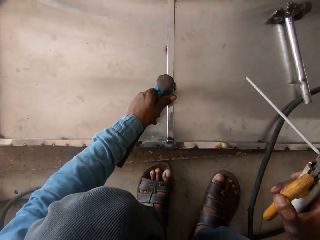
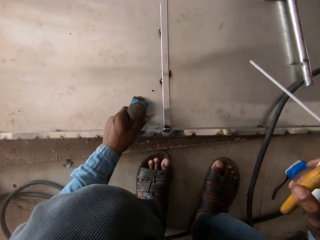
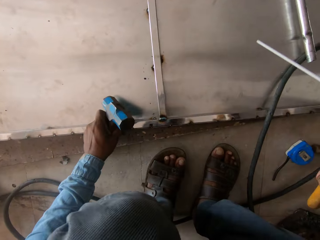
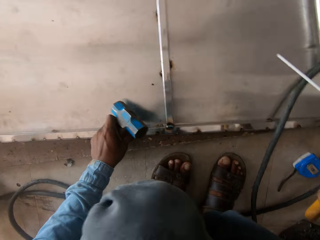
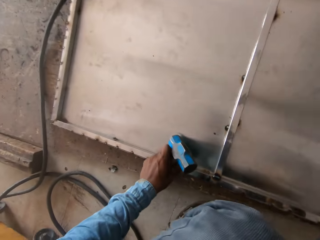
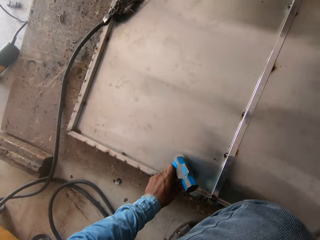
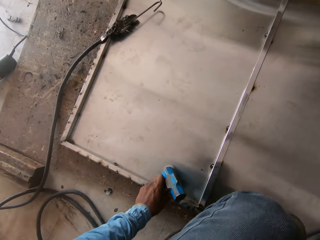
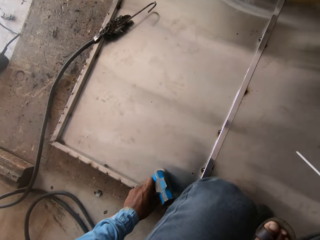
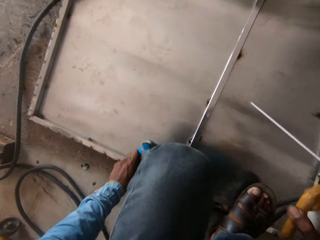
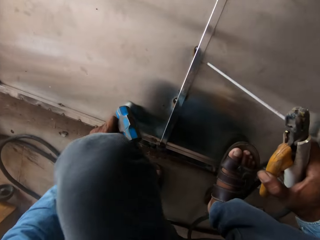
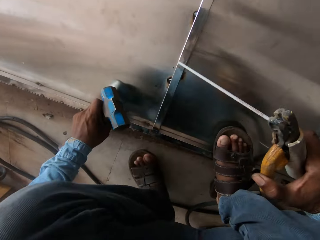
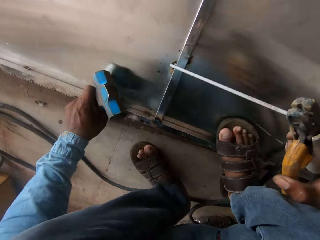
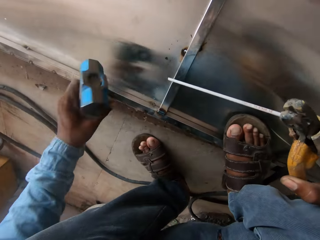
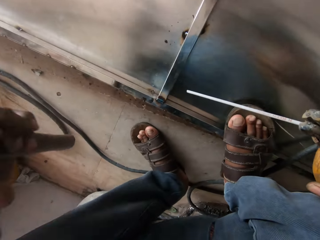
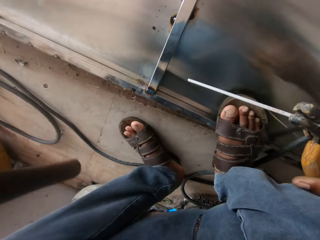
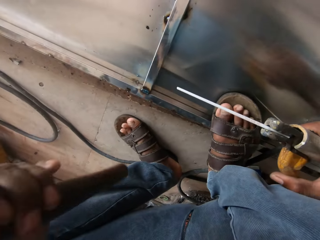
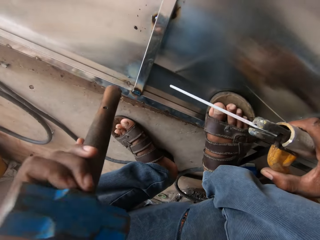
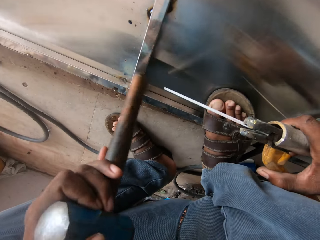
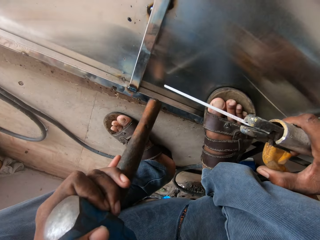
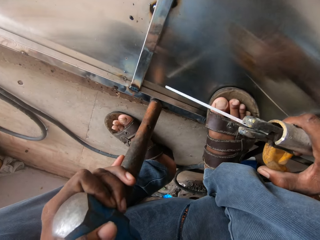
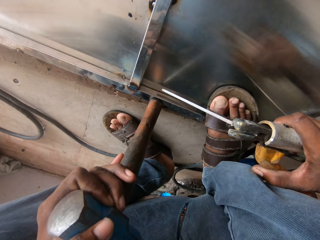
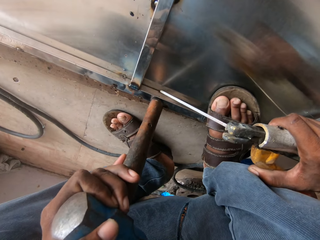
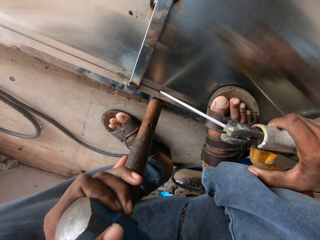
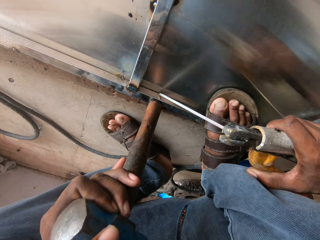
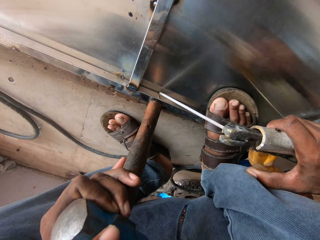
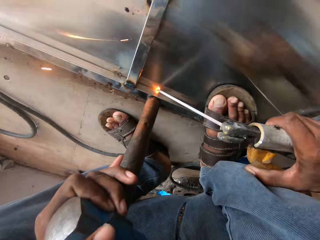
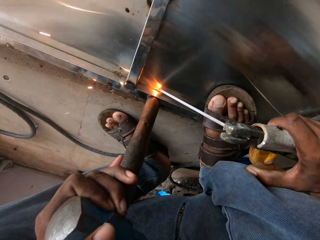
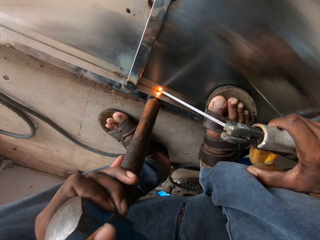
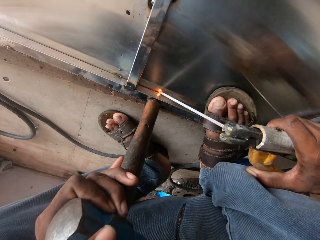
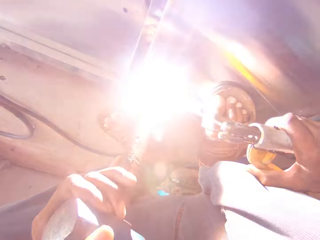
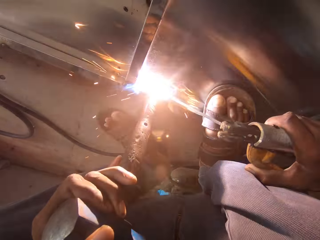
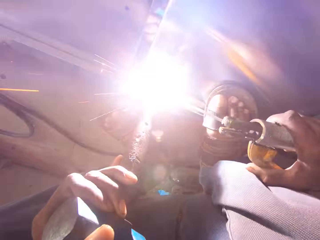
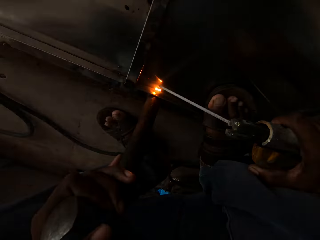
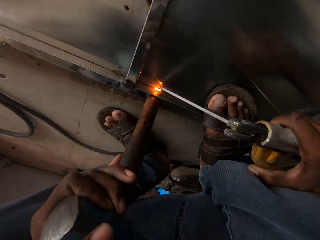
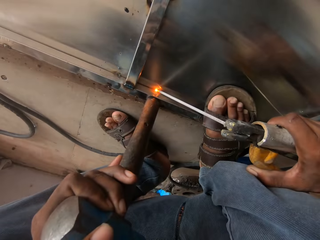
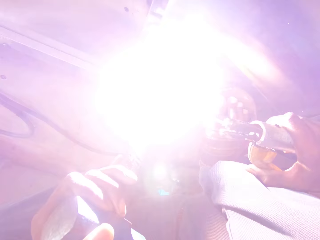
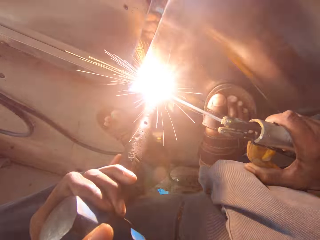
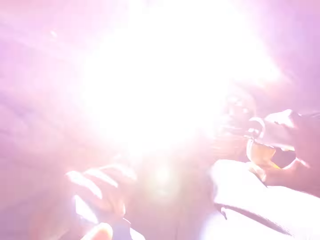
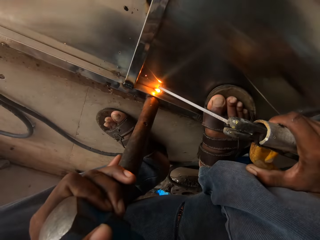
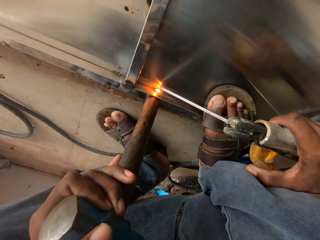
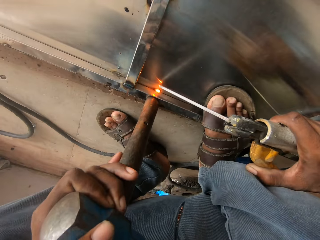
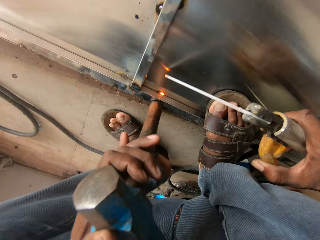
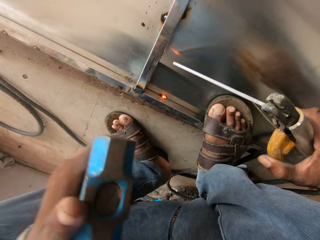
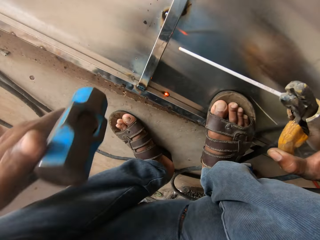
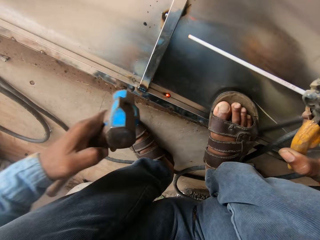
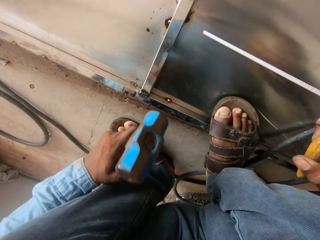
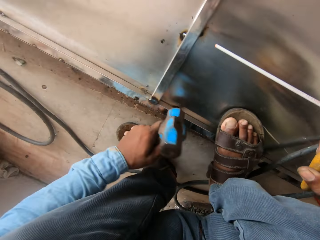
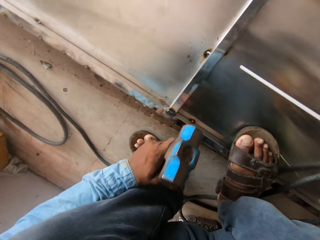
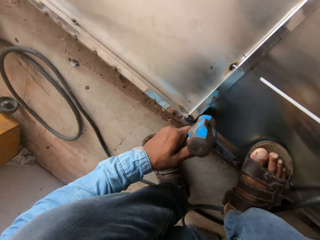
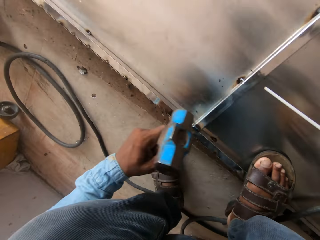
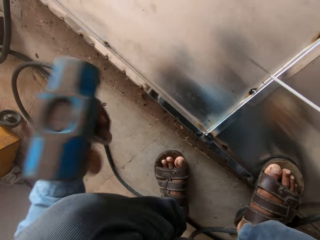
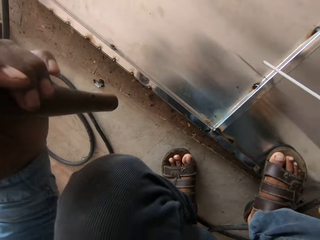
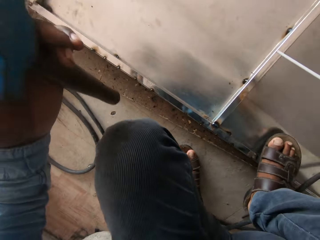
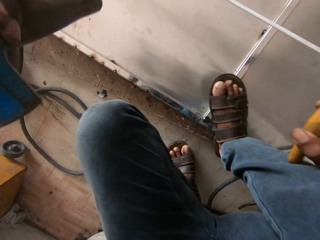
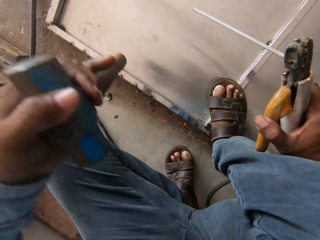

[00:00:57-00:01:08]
The camera wearer hammers the metal. They step on the metal. They weld a metal bar. They hammer the metal.

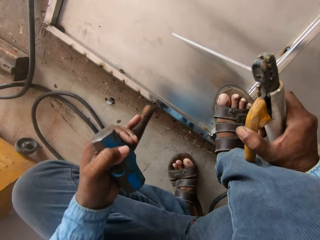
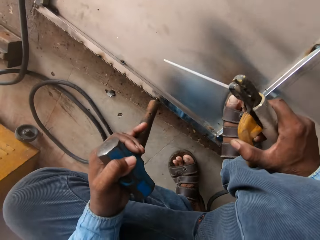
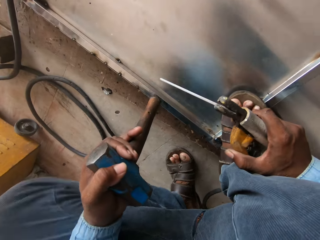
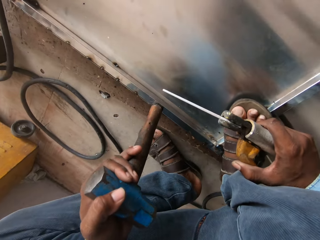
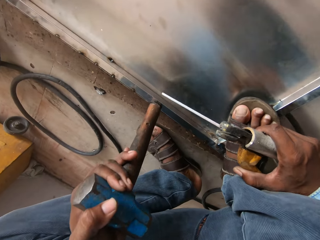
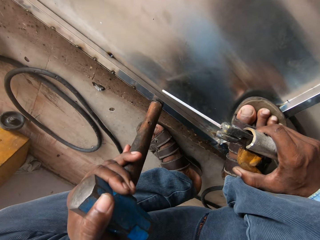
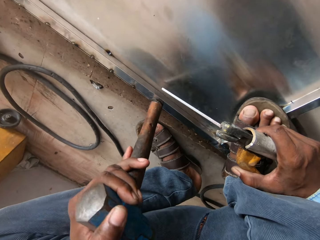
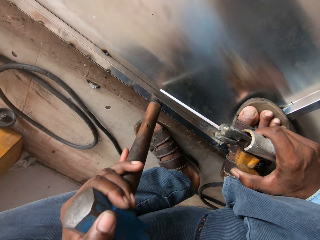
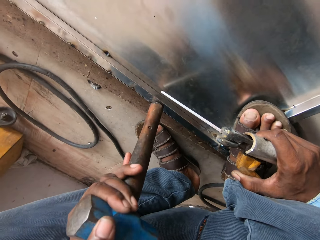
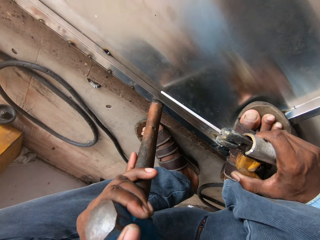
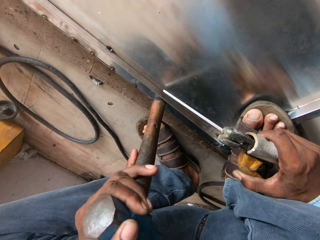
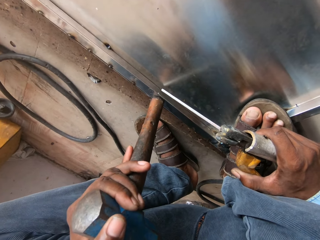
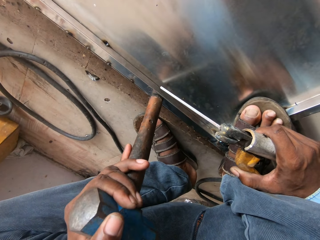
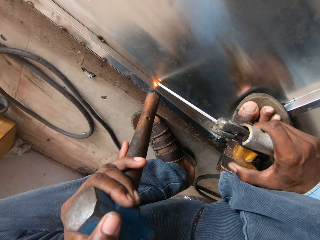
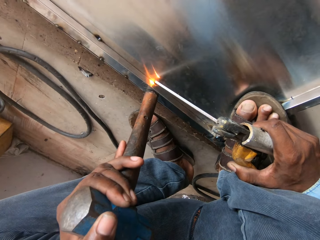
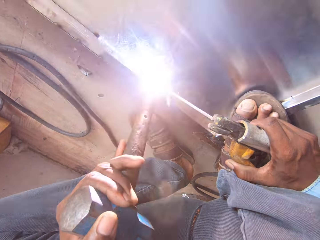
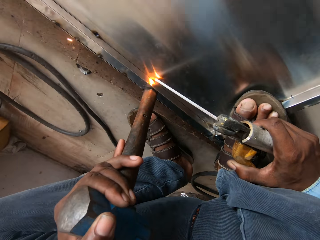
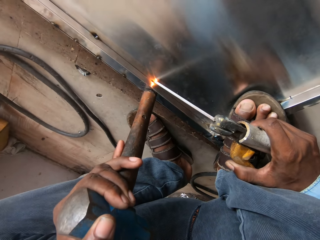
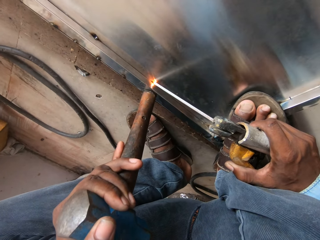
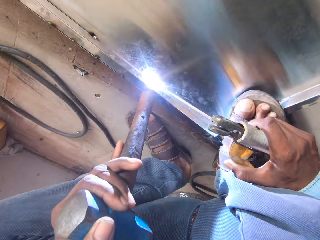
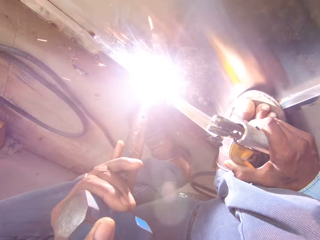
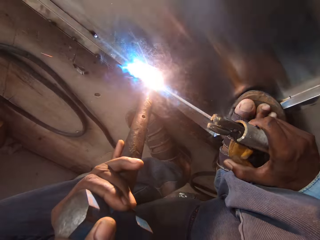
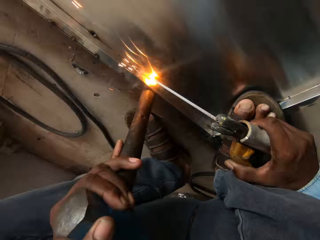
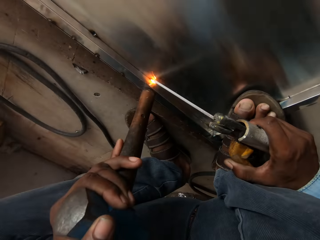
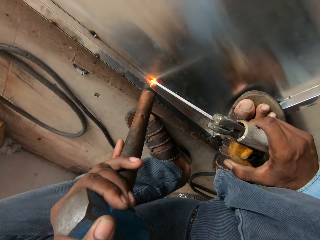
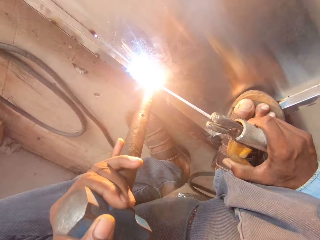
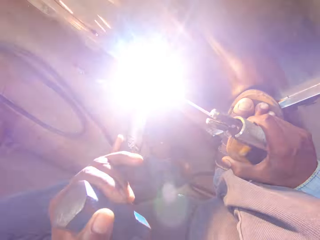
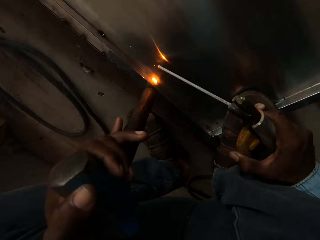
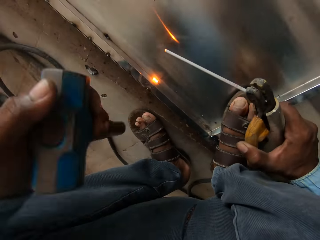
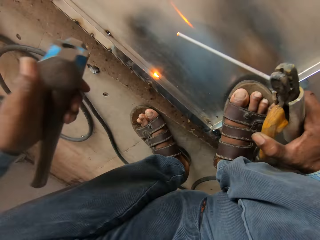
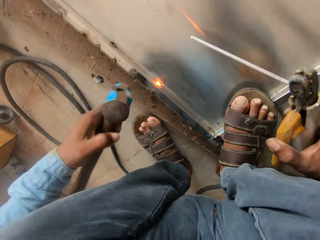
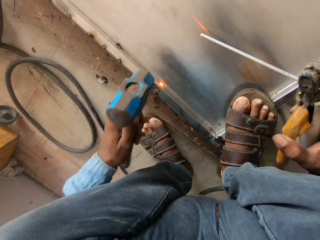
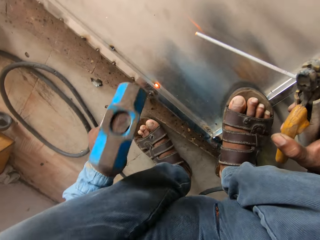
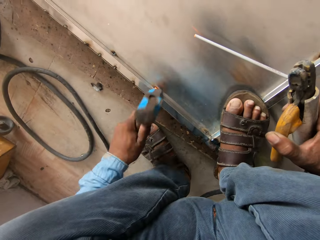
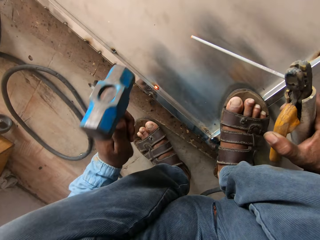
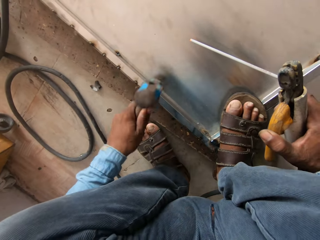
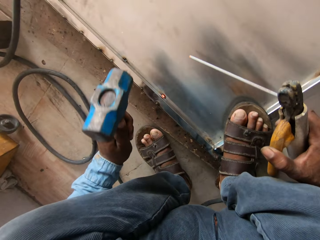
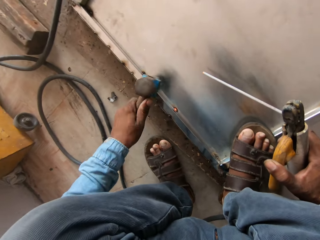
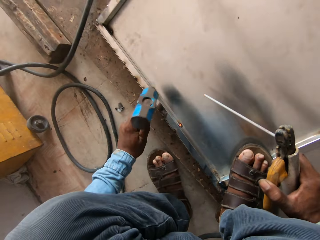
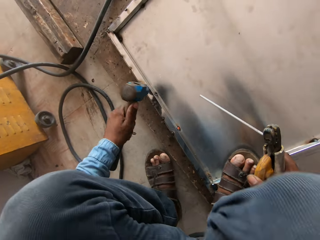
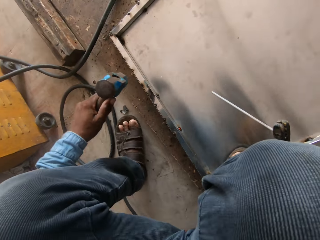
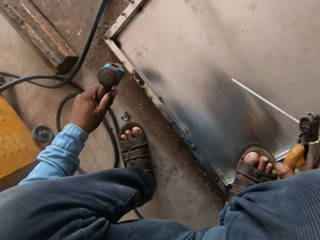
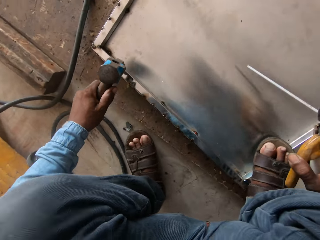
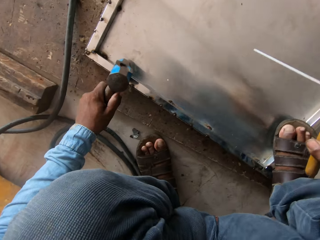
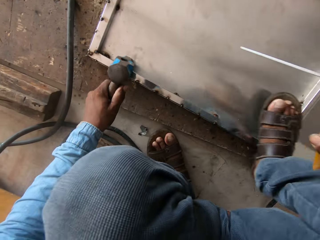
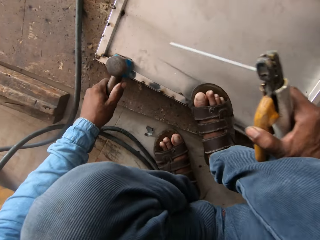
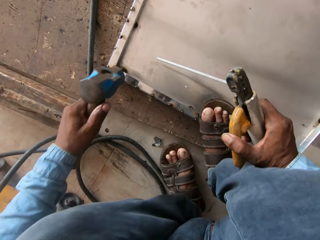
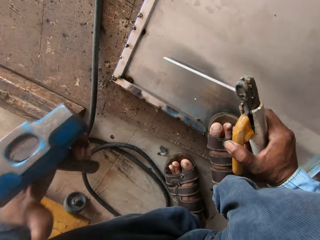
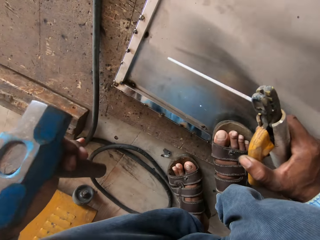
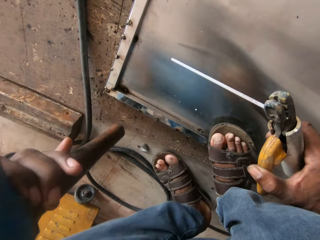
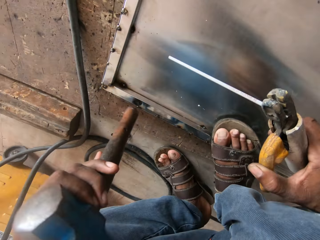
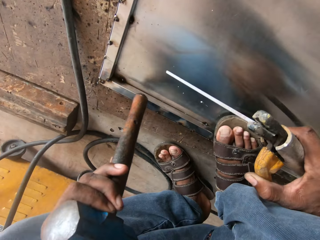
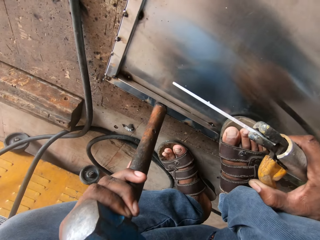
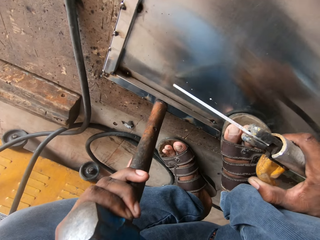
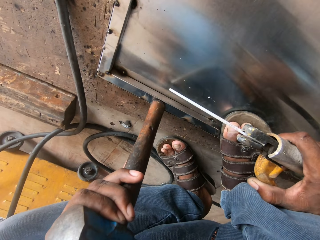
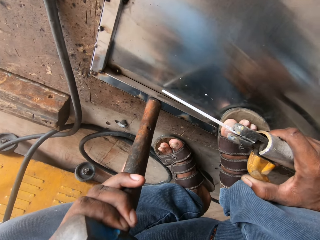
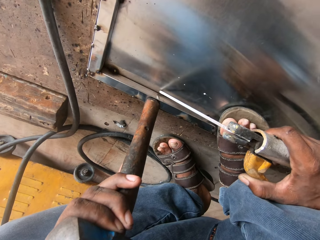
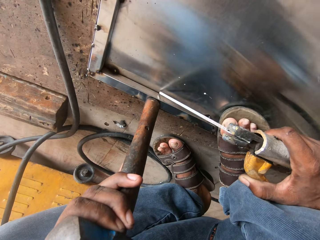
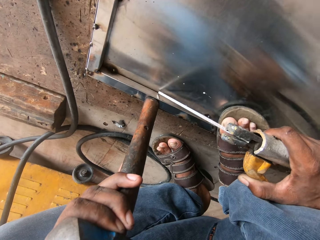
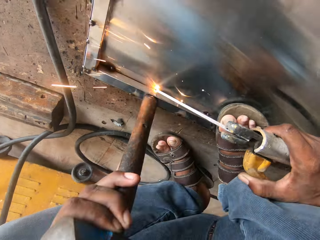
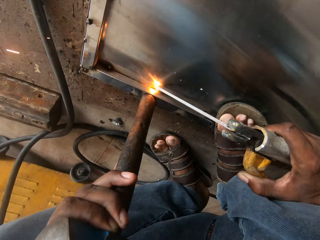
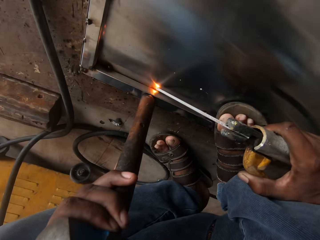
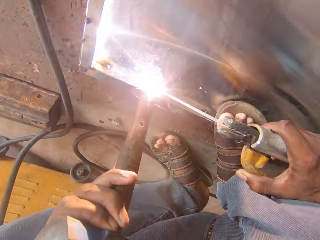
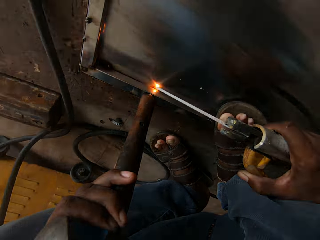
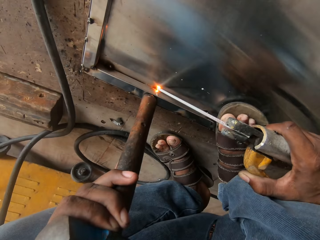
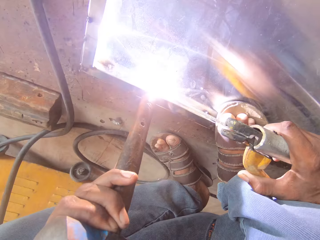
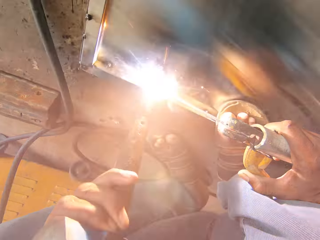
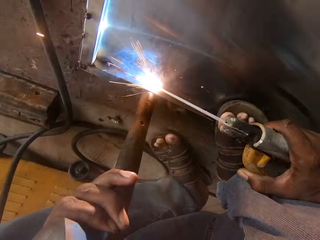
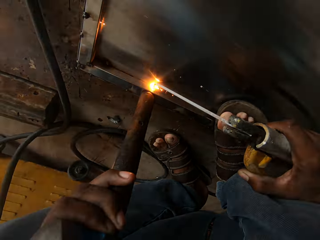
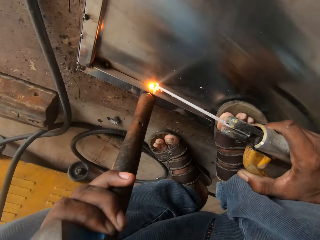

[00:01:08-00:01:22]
The camera wearer welds a metal bar. They hold the metal with the hammer. They hammer the metal. They weld a metal bar.
